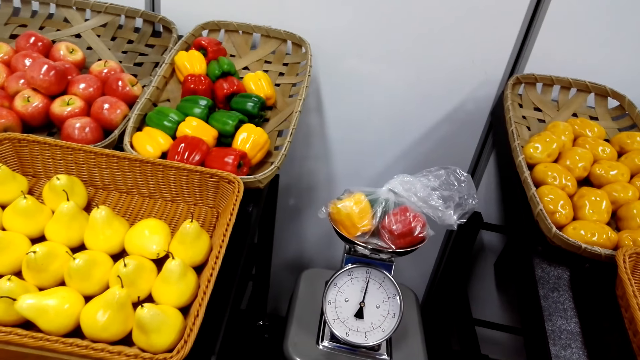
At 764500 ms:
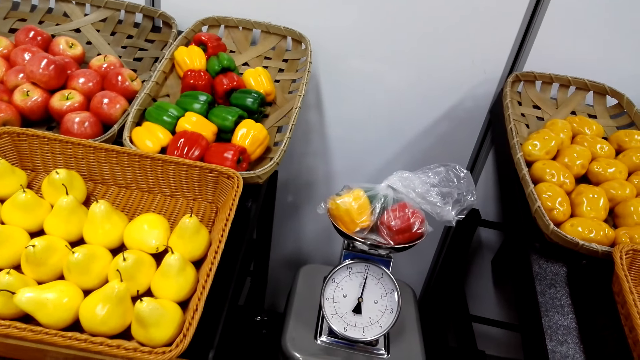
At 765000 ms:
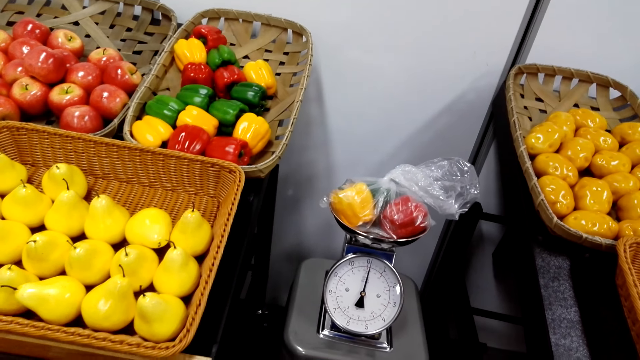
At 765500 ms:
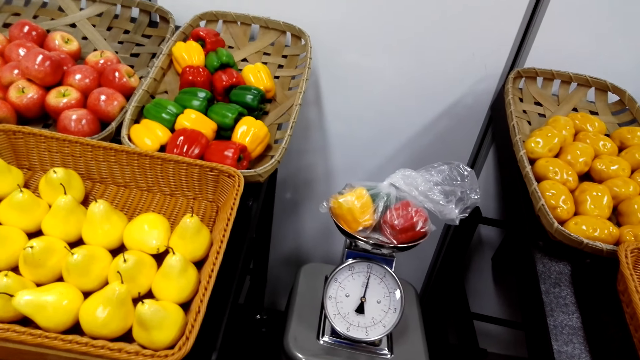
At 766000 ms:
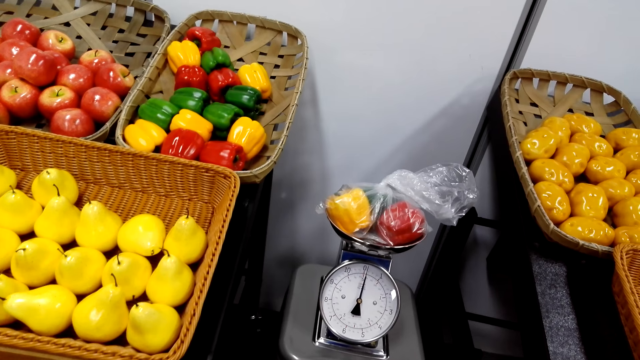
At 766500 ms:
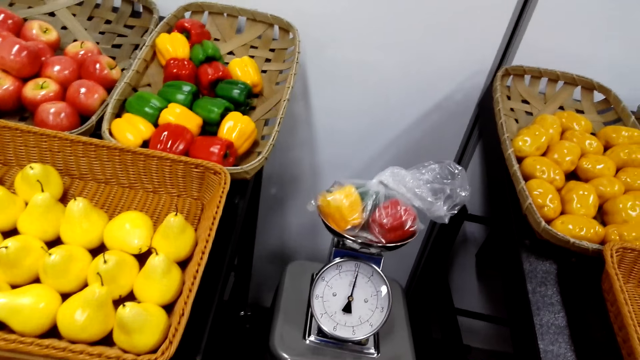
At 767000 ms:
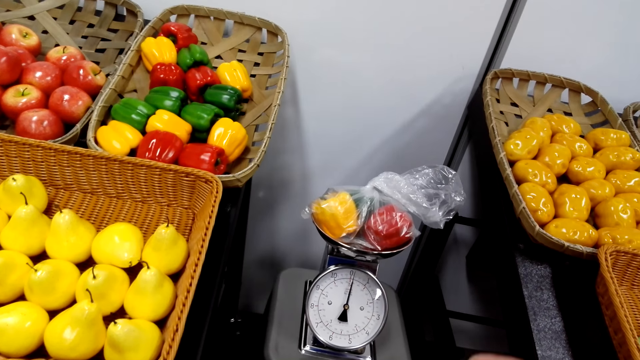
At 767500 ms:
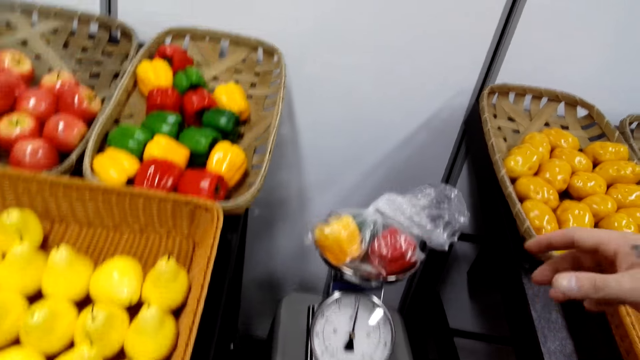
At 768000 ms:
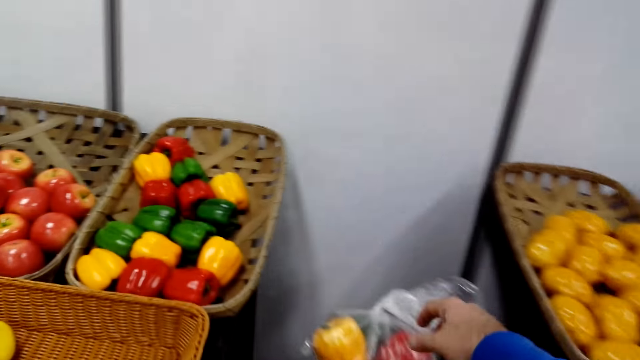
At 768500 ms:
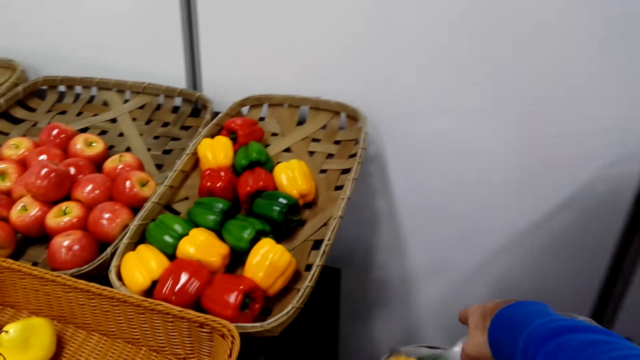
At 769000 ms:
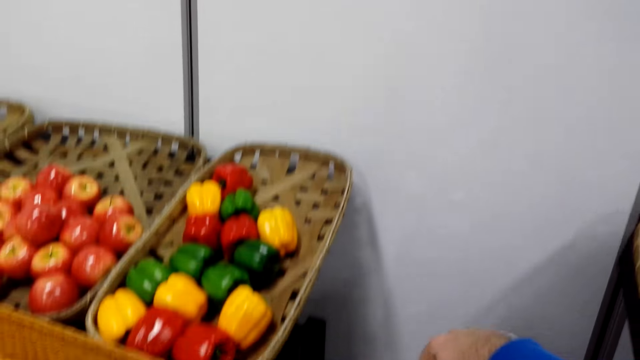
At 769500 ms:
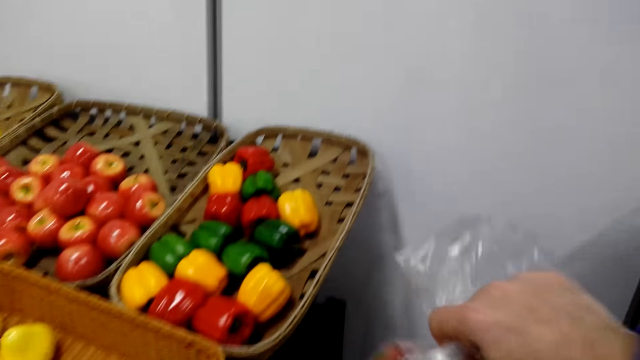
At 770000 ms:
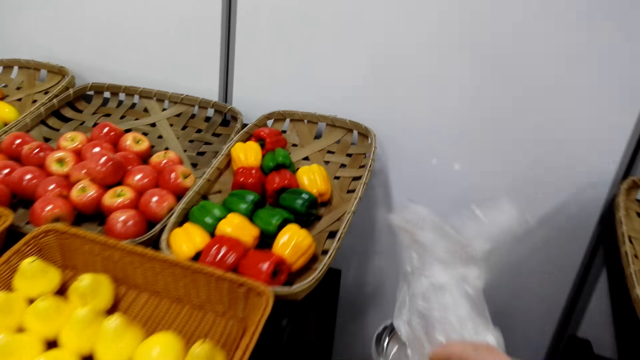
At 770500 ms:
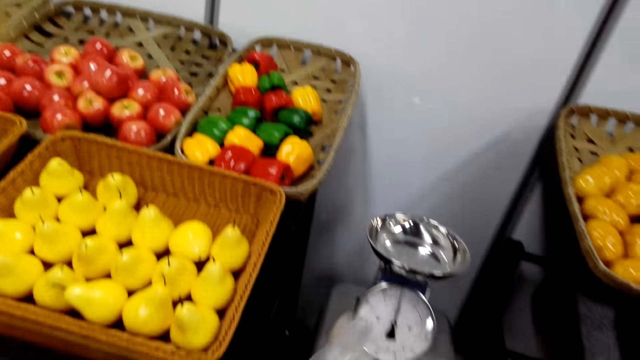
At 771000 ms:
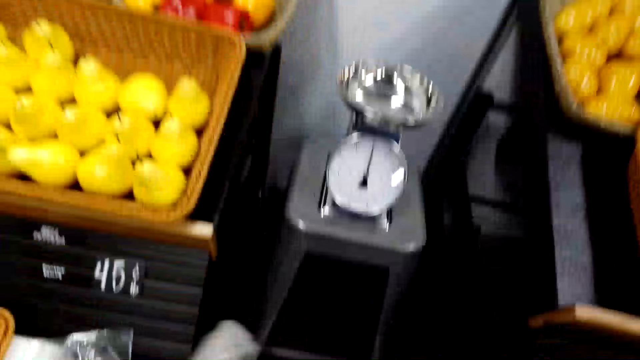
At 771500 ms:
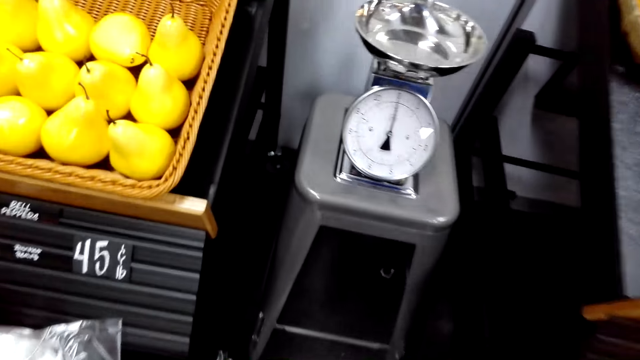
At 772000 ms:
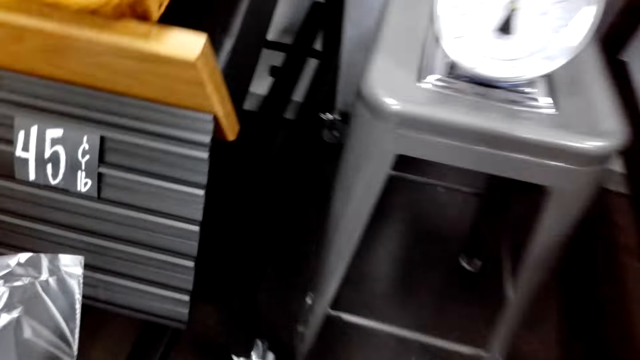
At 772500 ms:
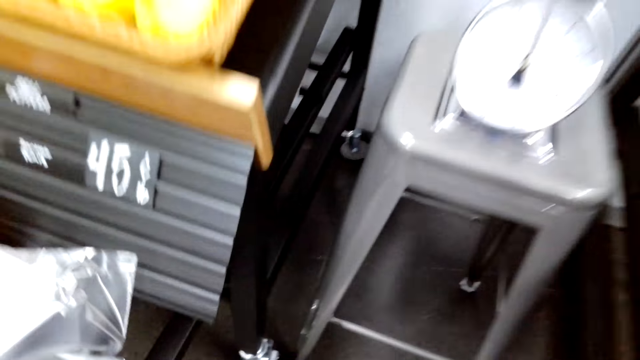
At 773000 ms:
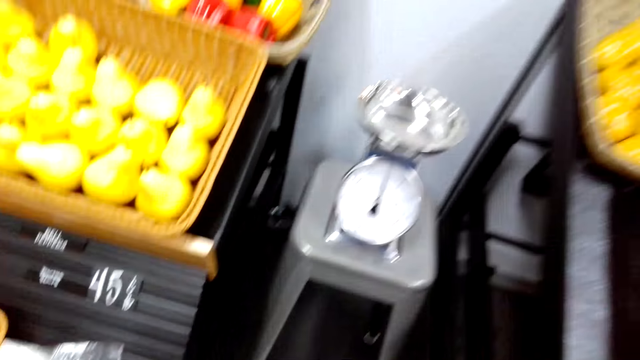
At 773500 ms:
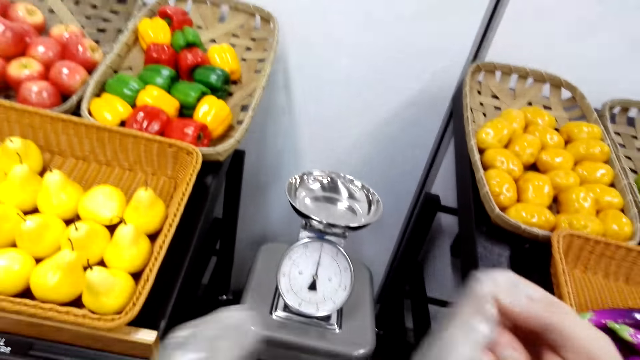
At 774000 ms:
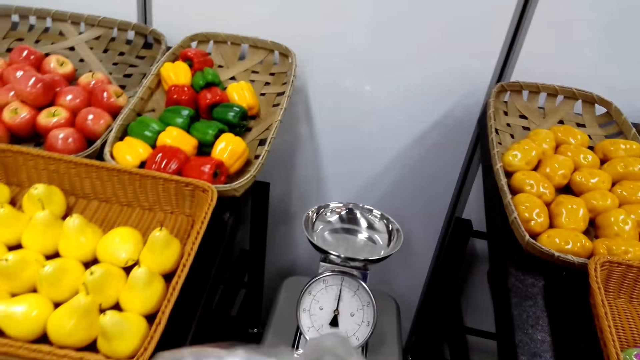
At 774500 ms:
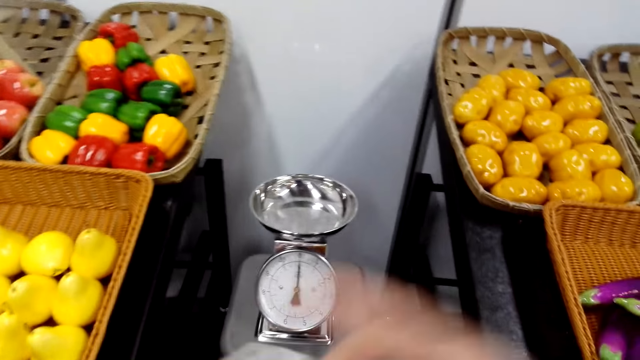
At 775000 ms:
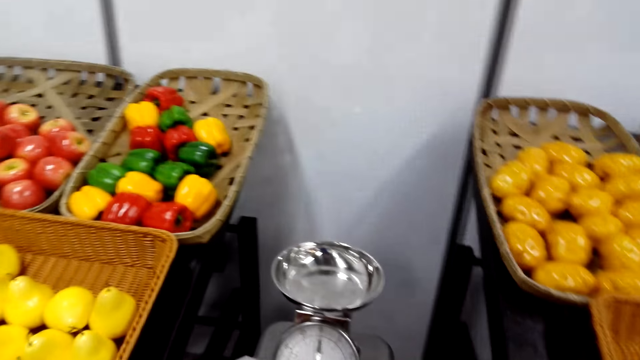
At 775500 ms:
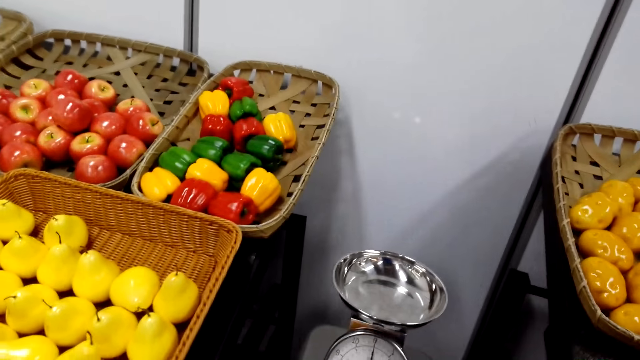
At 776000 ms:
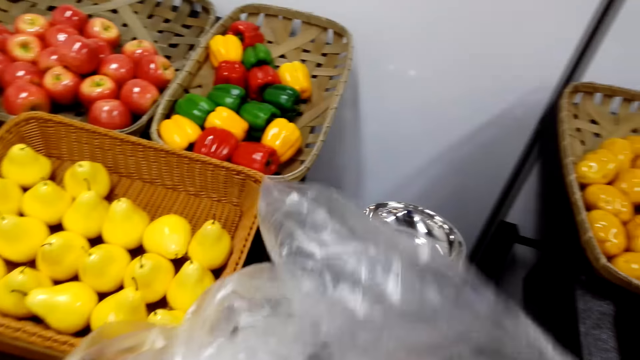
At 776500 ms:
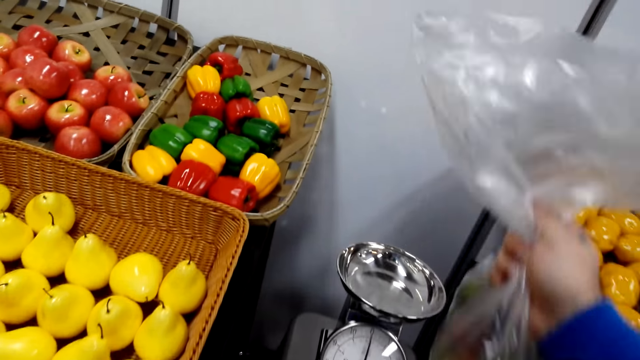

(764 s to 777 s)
The camera wearer looks at the weighing scale. They pick up the nylon bag. They take the capsicums. They hold the nylon bag. They pick up the polythene bag.

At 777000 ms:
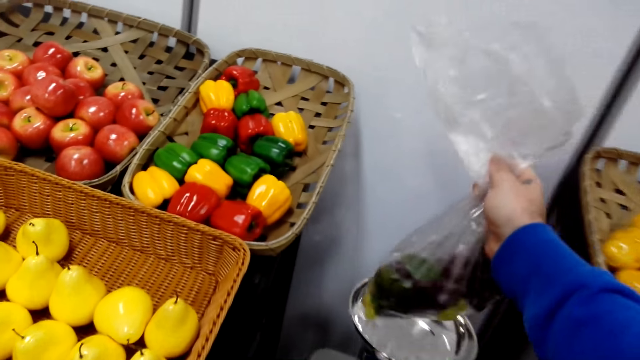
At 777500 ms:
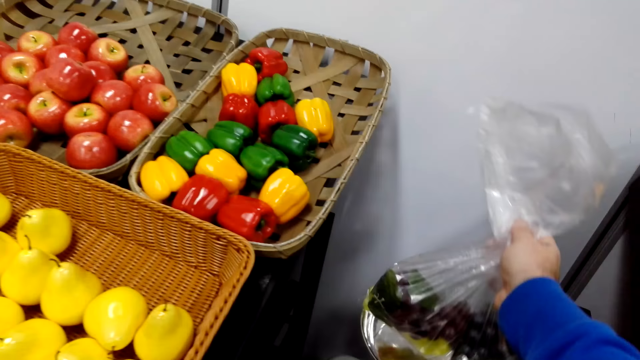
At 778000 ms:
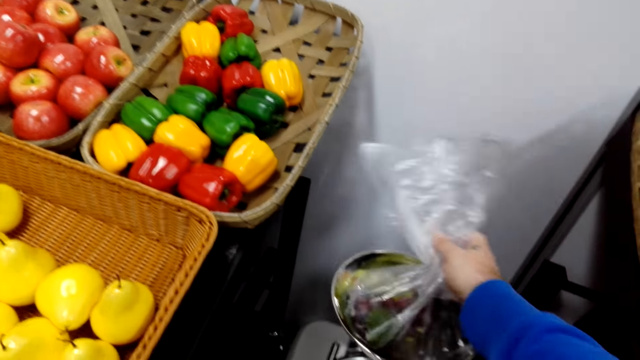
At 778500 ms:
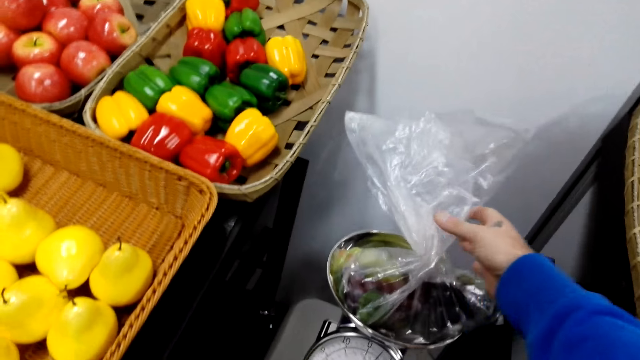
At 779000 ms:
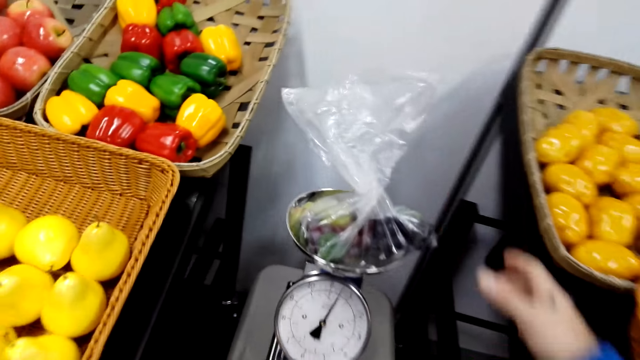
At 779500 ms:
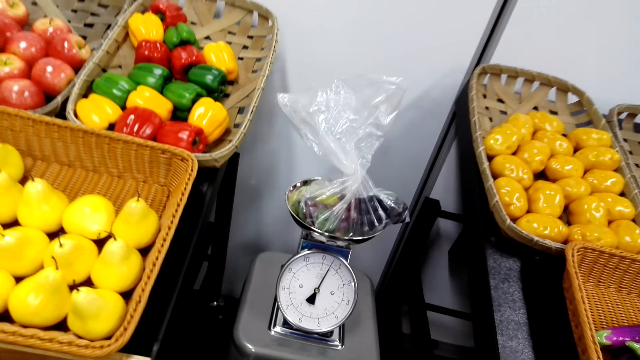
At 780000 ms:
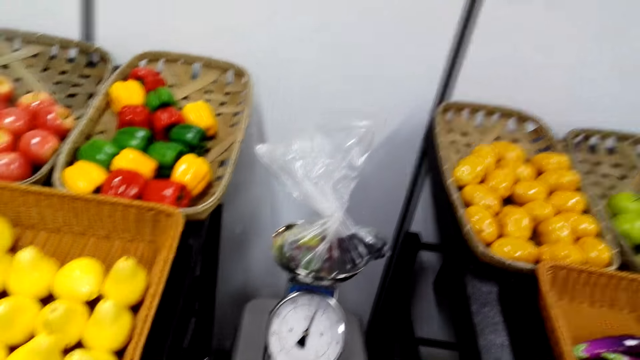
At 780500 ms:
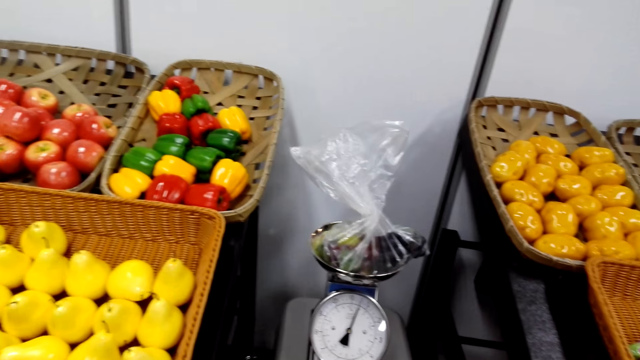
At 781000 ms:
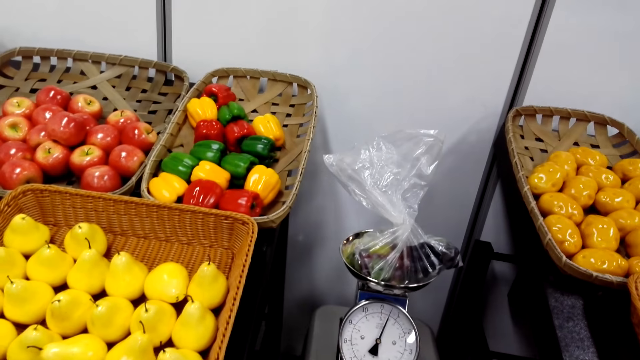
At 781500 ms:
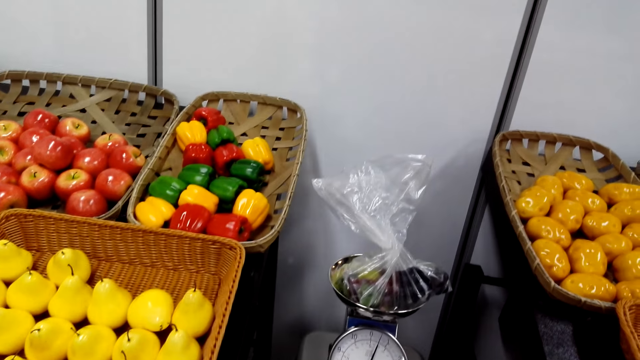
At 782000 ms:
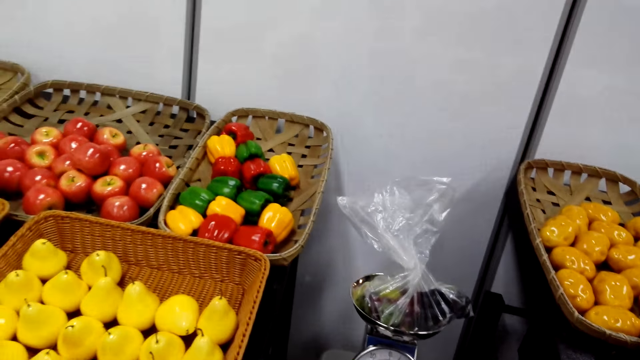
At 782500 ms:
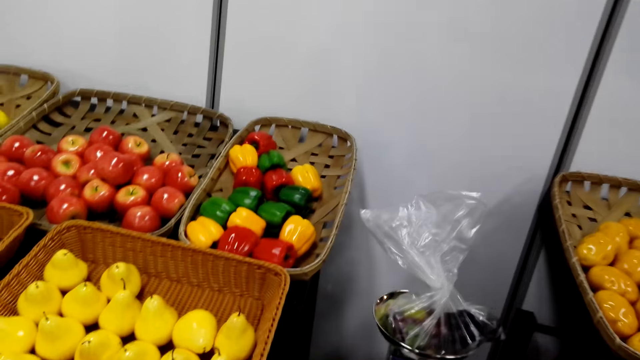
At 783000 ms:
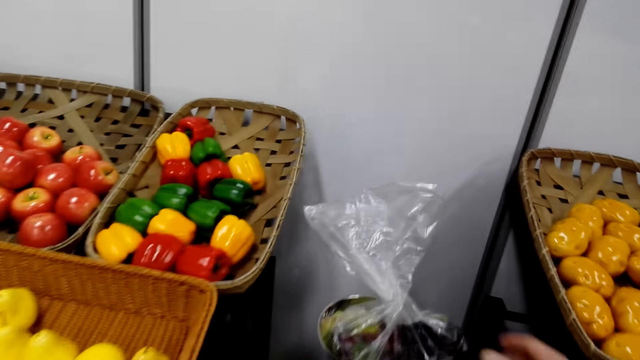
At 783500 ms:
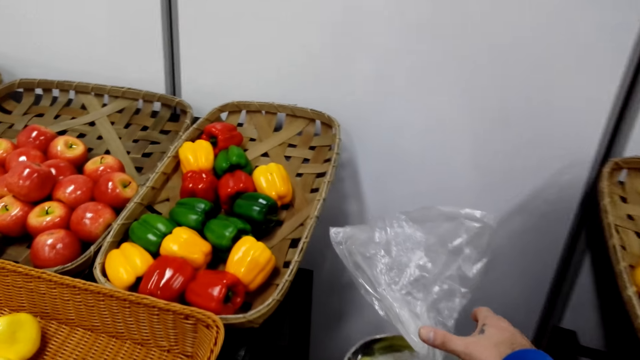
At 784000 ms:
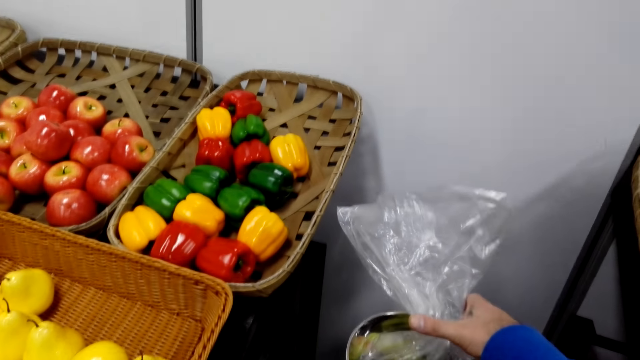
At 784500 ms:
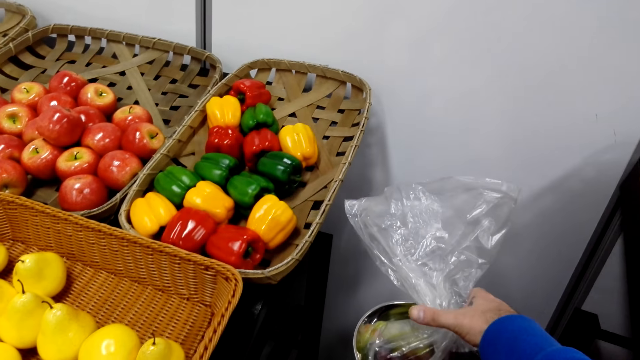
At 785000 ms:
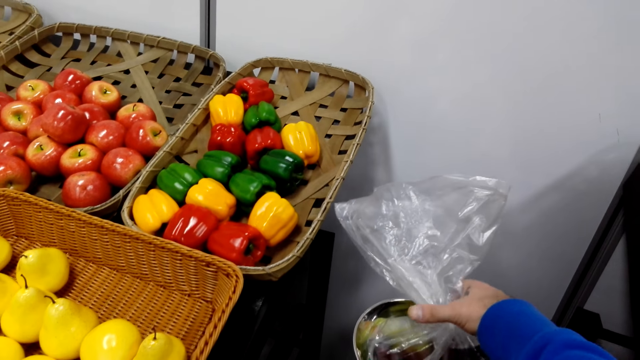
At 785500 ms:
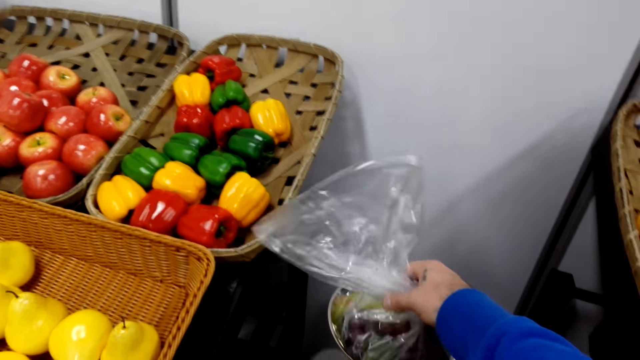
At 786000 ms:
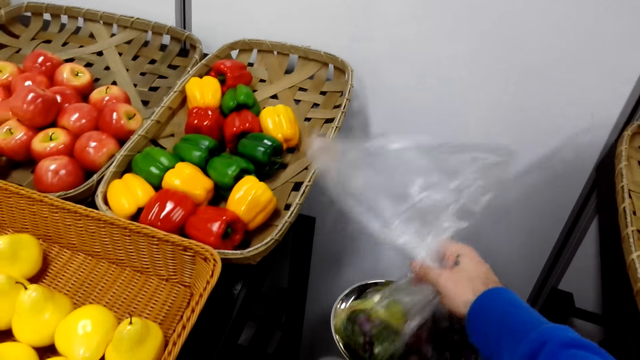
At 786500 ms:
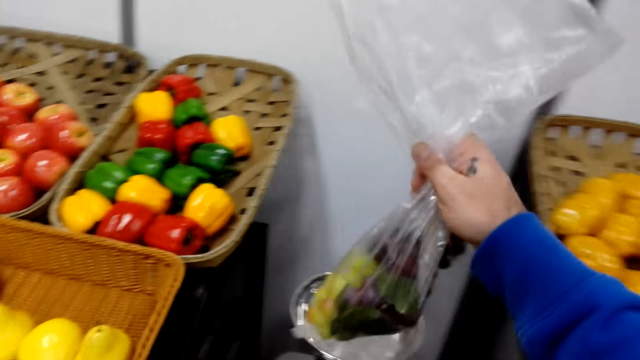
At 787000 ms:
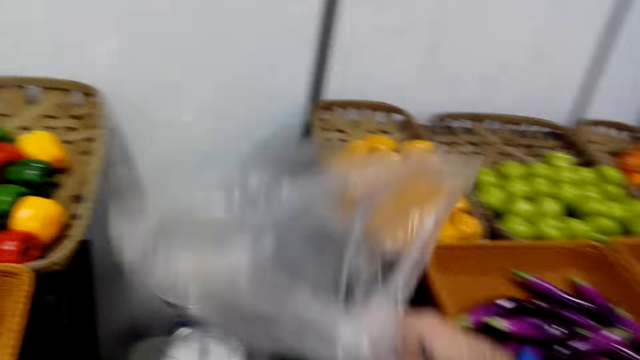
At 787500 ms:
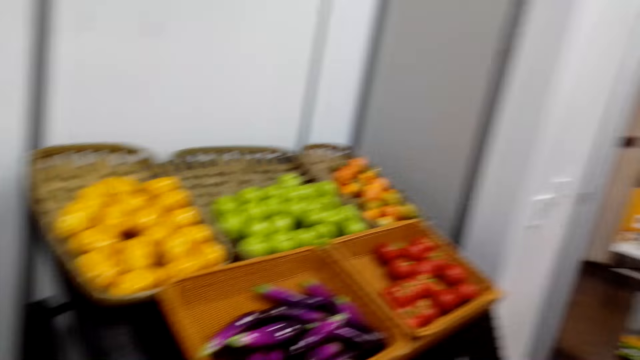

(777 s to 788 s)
The camera wearer weighs the grapes. They put the grapes on the weighing scale. They look at the weighing scale. They hold the nylon bag. They take the grapes.
